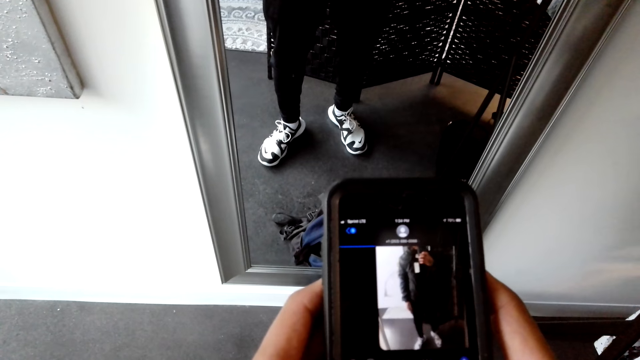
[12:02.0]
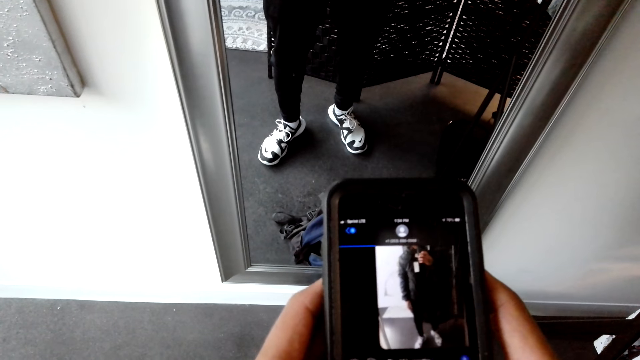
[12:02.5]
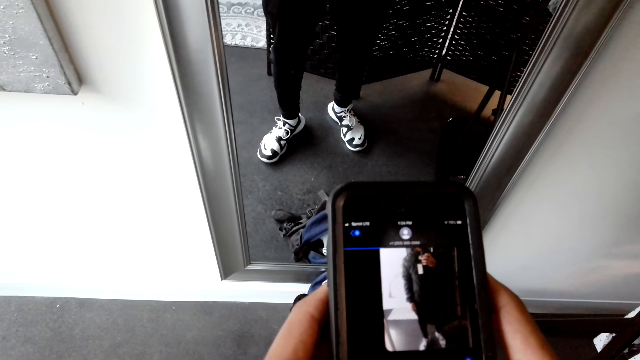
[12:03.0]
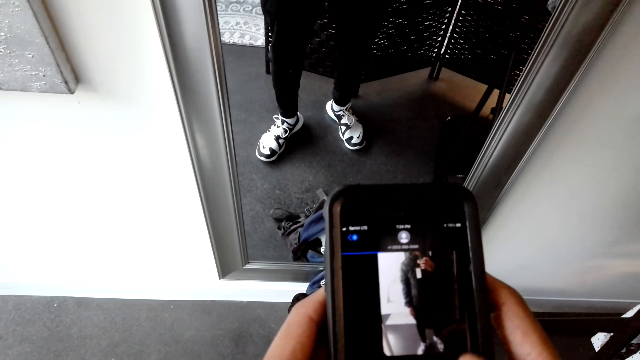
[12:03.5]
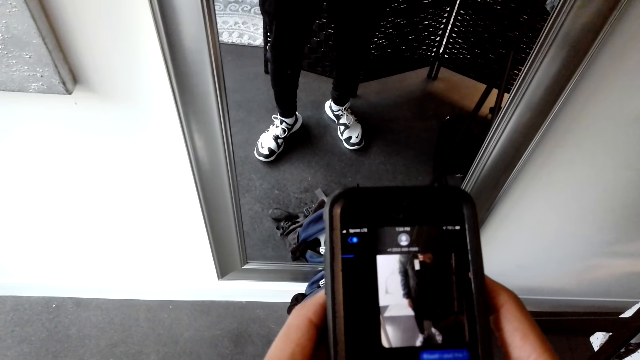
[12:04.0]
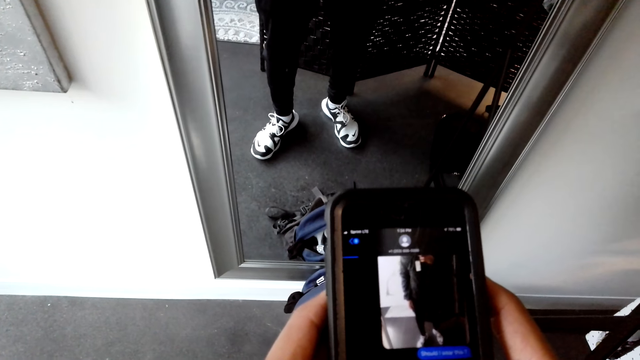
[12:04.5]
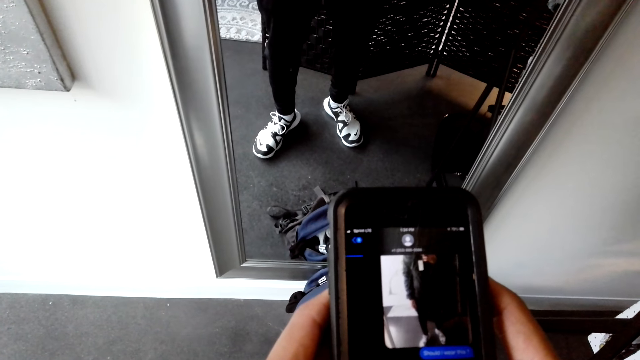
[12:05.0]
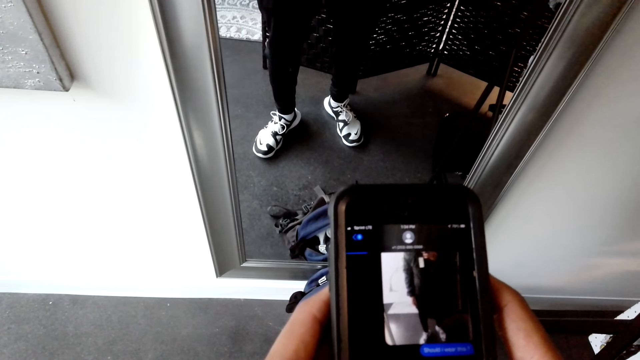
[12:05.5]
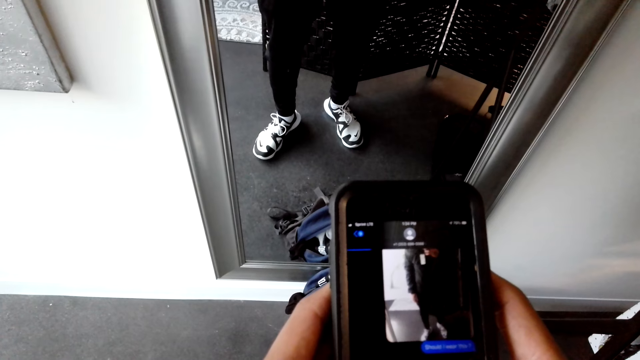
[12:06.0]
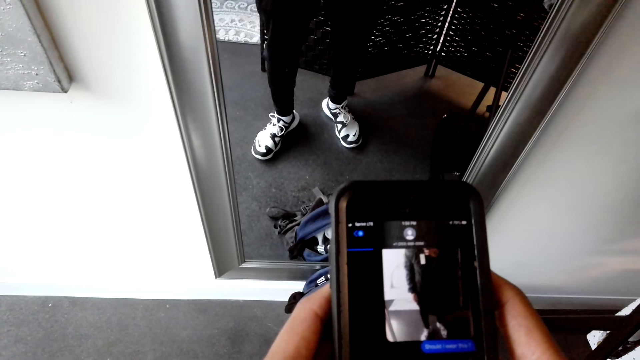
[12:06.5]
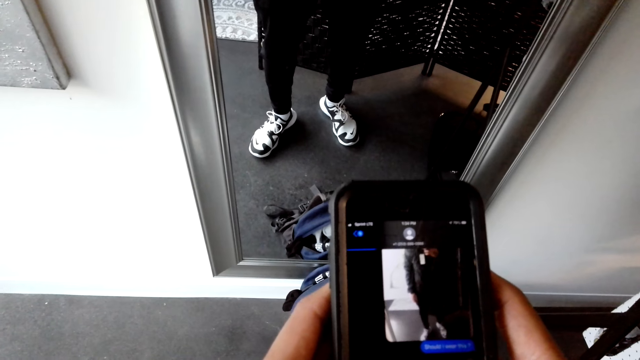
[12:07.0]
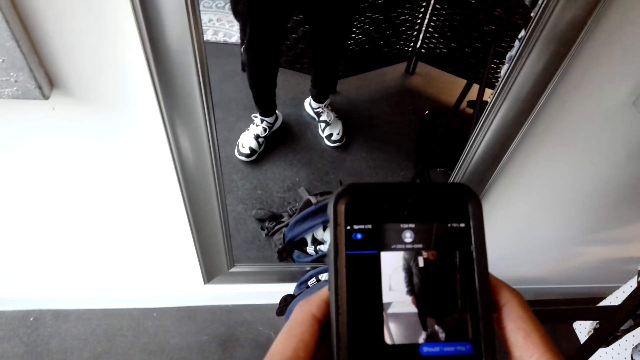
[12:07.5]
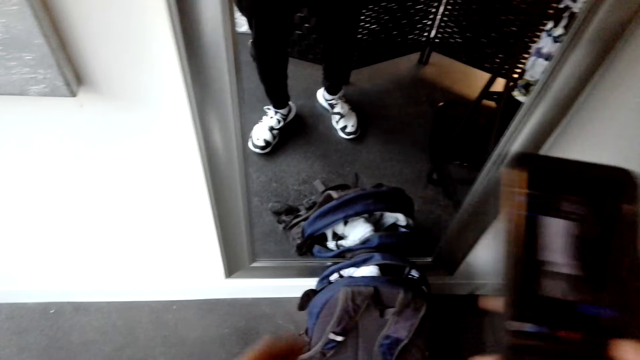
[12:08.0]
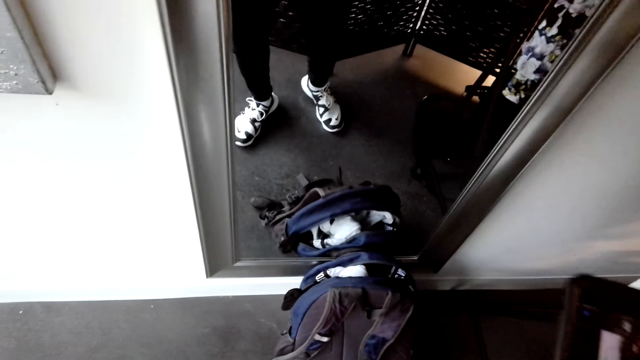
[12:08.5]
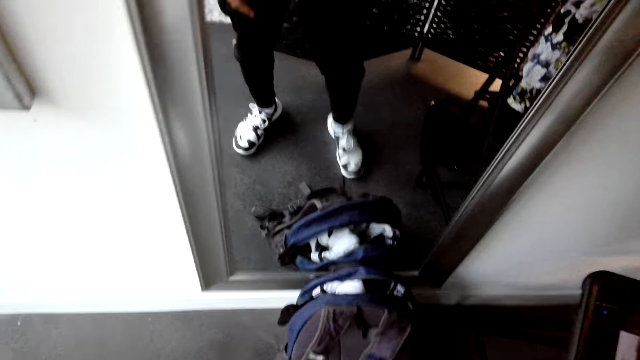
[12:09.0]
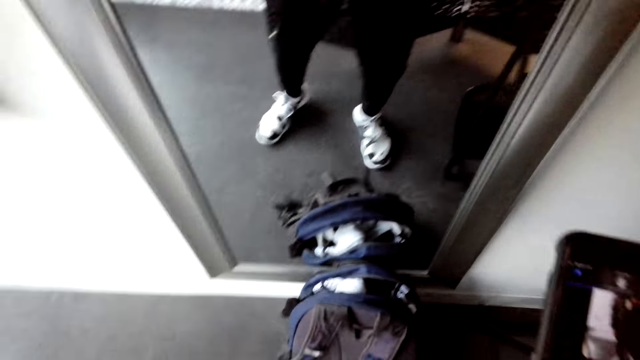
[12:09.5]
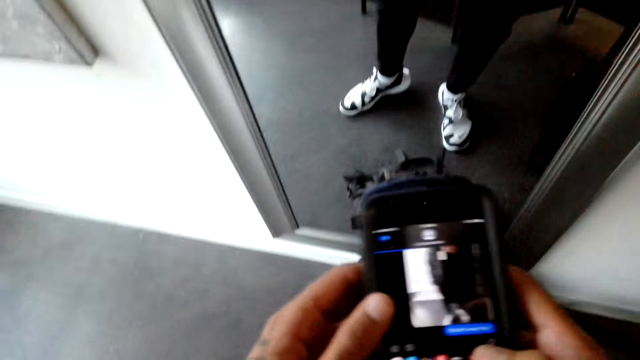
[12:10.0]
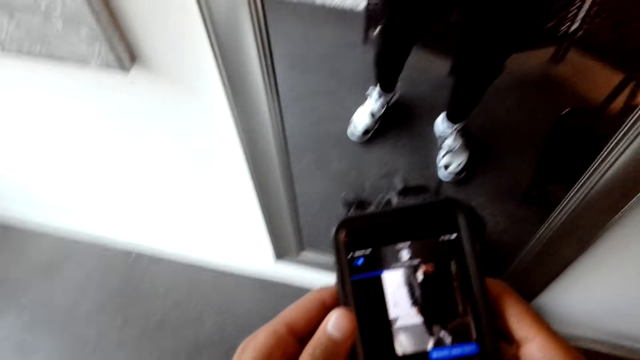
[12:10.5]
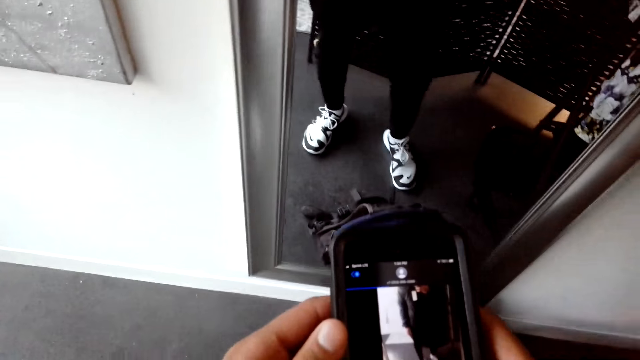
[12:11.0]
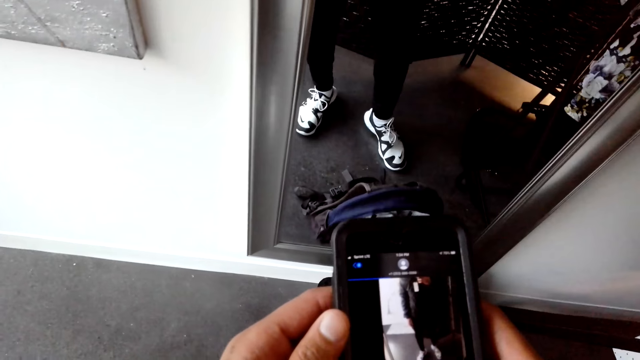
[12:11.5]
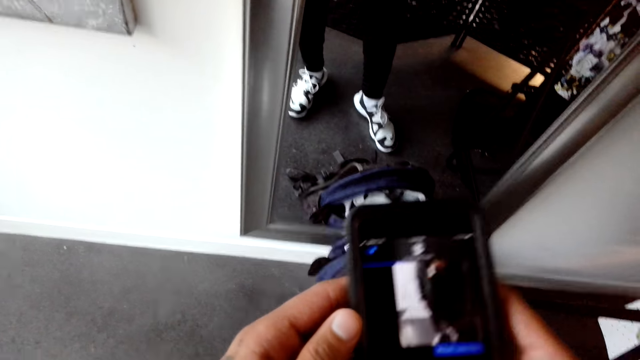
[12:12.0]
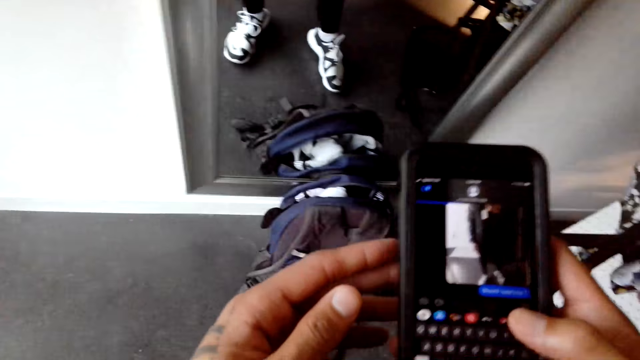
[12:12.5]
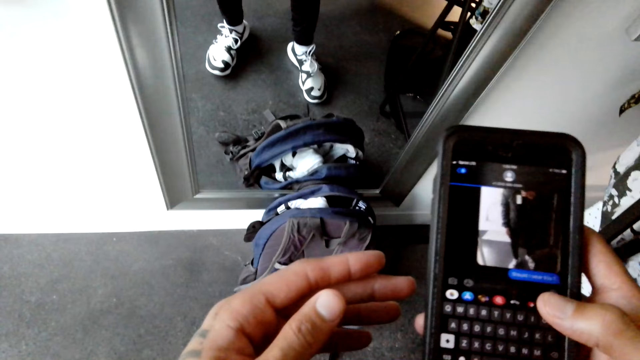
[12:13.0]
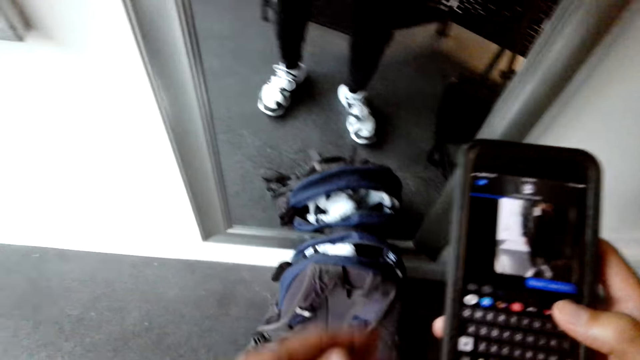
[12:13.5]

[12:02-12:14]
The camera wearer scrolls his phone. He pulls the jacket. He uses the phone.

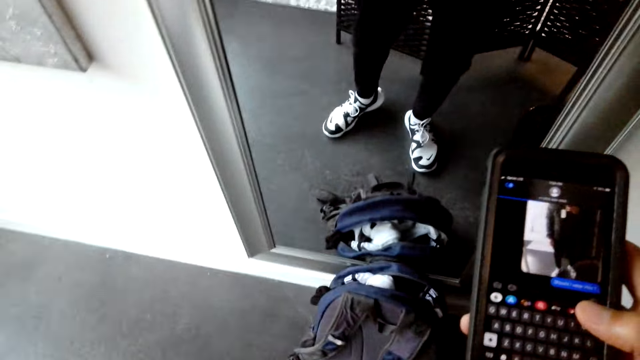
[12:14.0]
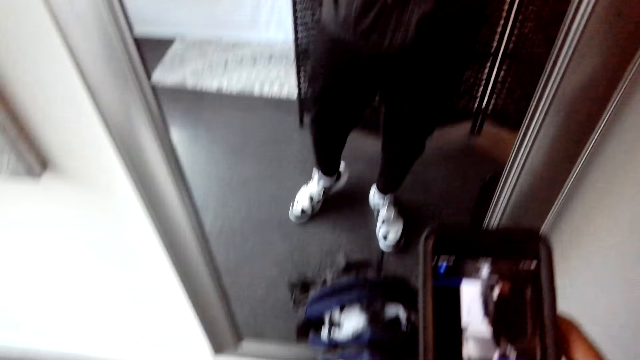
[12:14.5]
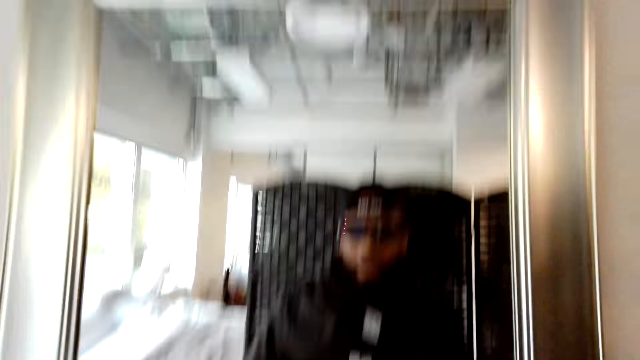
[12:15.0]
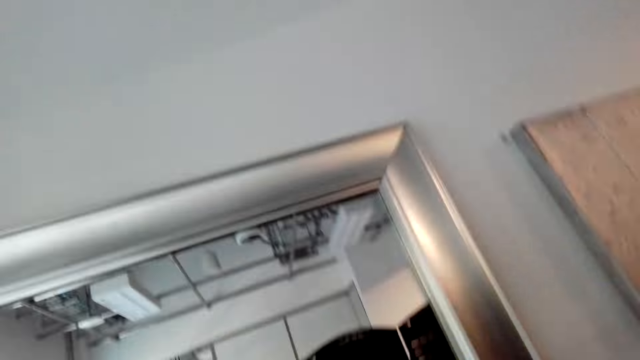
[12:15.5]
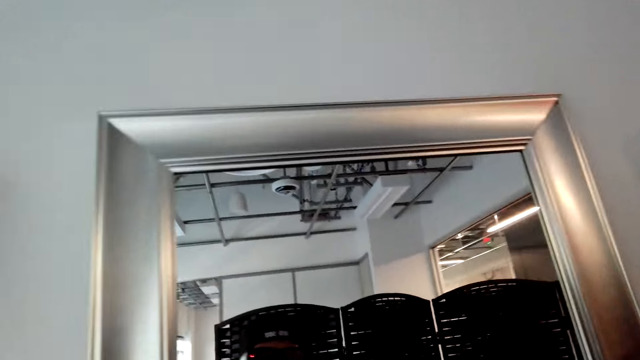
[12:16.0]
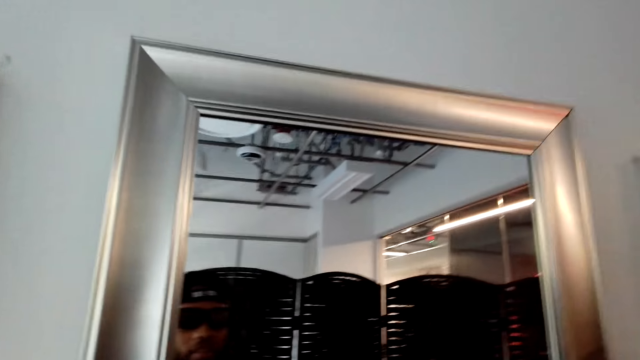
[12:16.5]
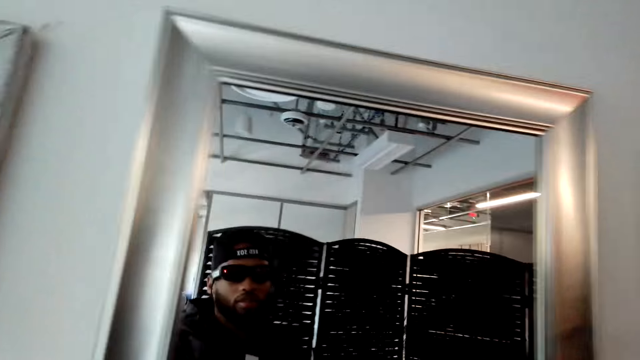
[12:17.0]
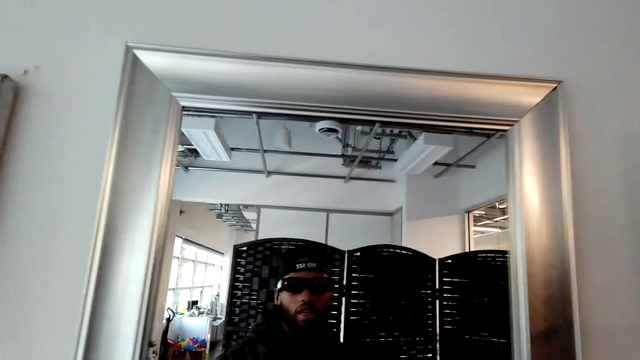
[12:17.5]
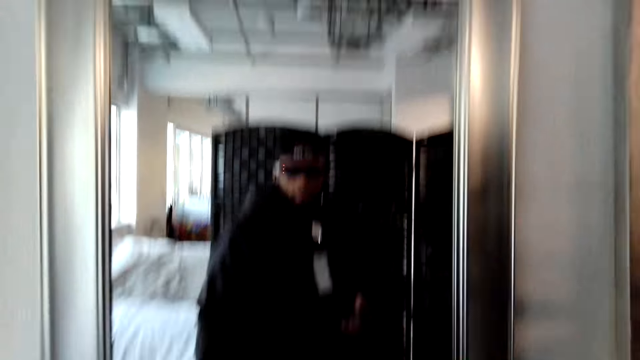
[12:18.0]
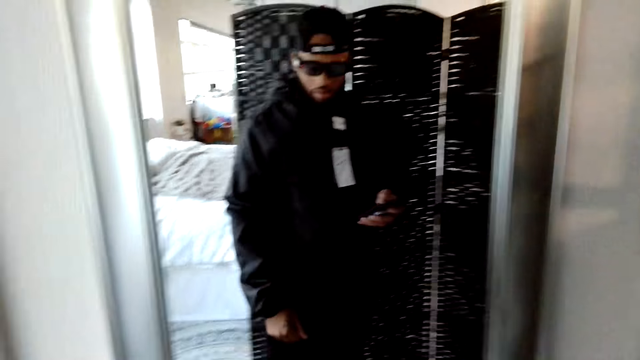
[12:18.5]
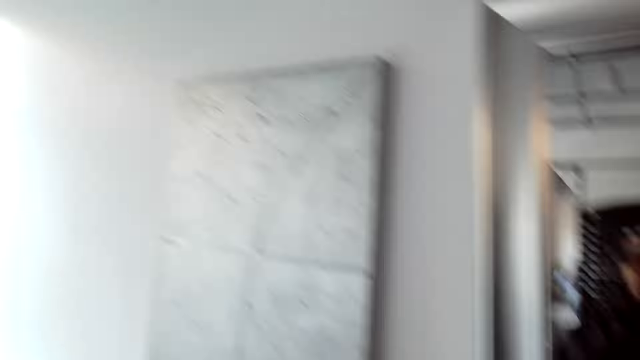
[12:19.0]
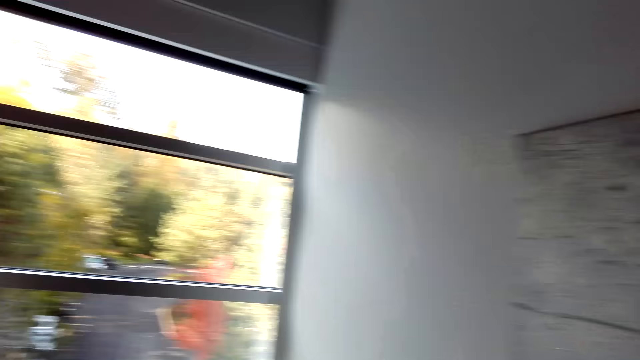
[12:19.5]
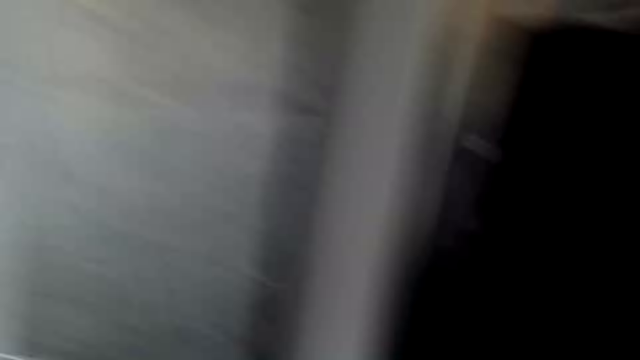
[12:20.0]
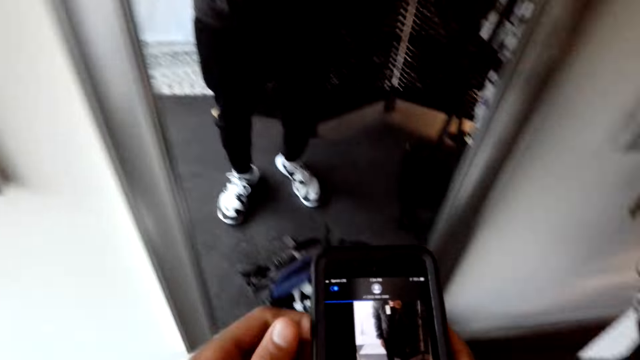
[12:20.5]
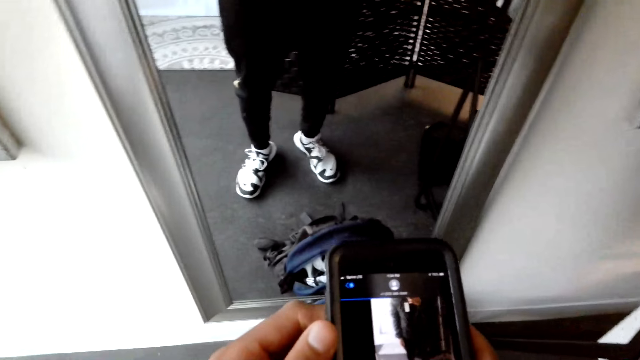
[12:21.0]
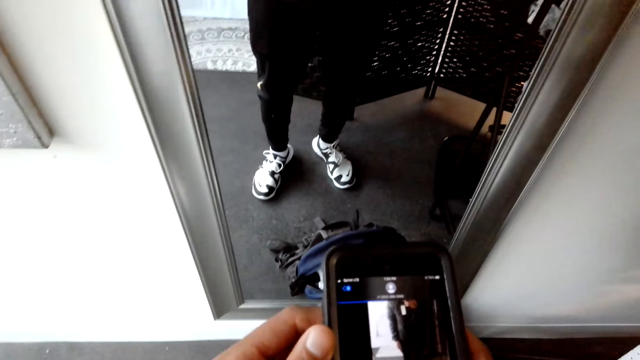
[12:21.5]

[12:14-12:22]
The camera wearer converses with a man. They use the phone.
